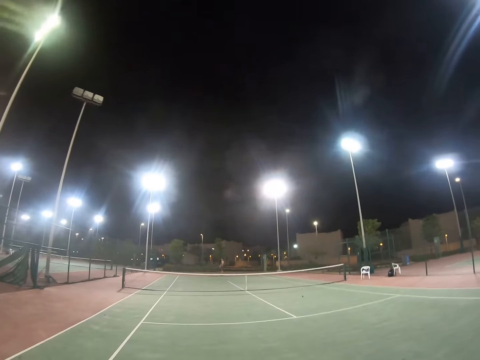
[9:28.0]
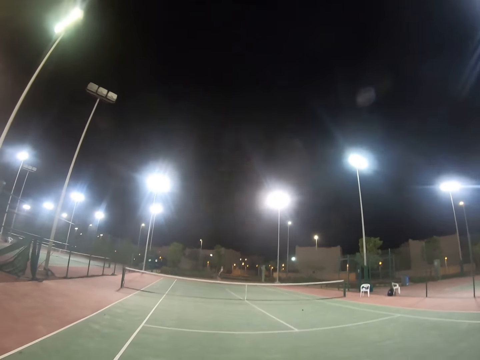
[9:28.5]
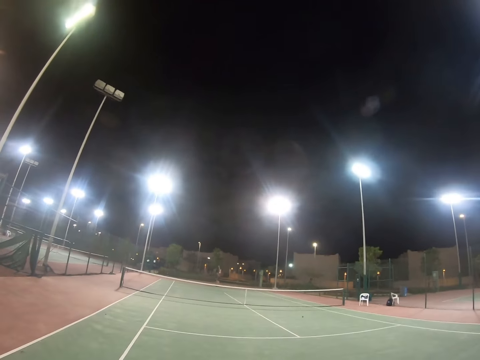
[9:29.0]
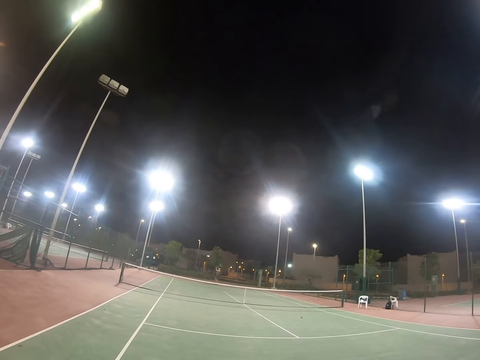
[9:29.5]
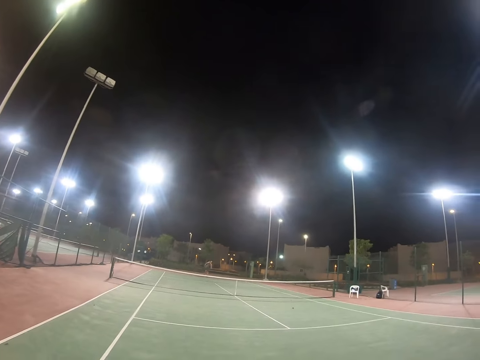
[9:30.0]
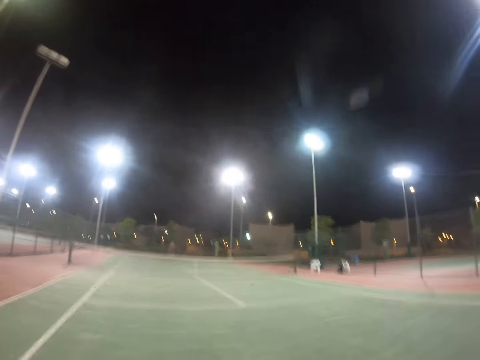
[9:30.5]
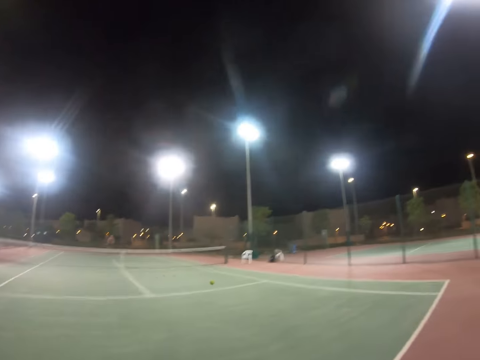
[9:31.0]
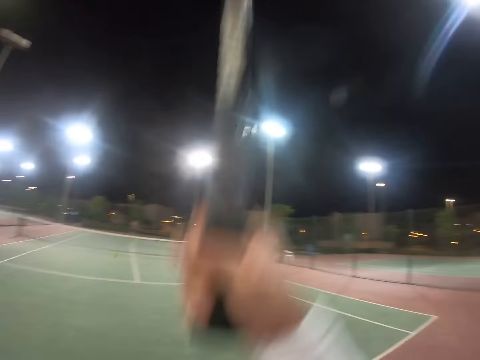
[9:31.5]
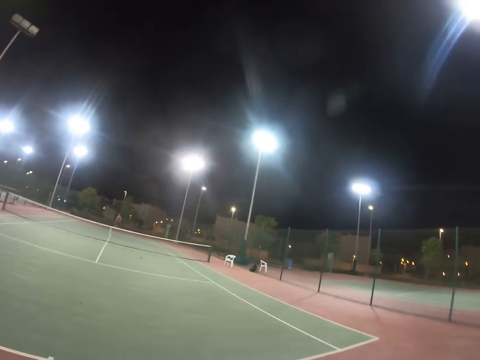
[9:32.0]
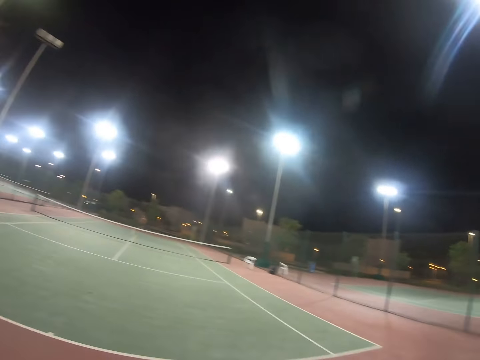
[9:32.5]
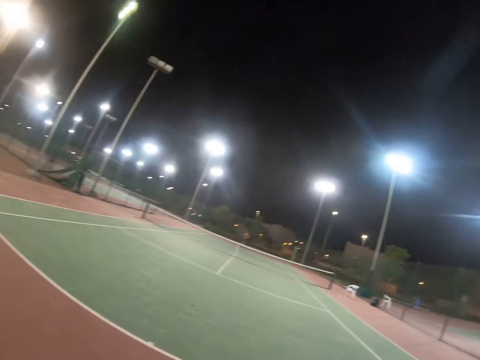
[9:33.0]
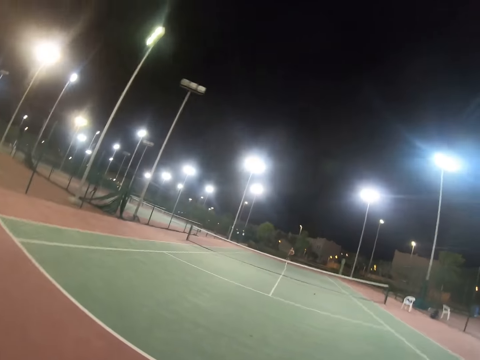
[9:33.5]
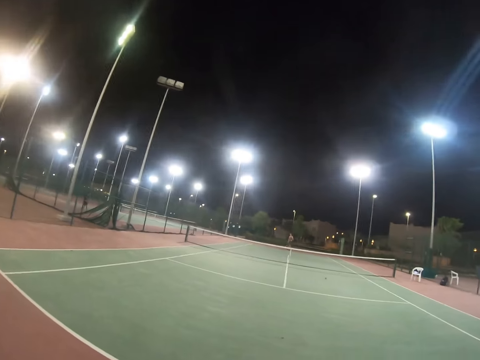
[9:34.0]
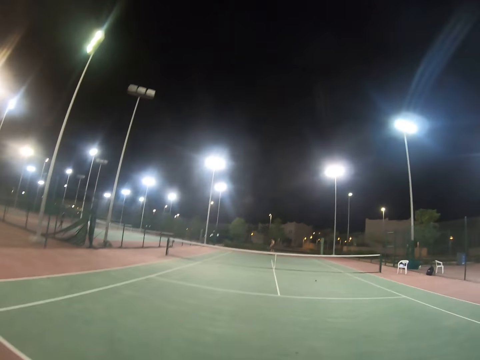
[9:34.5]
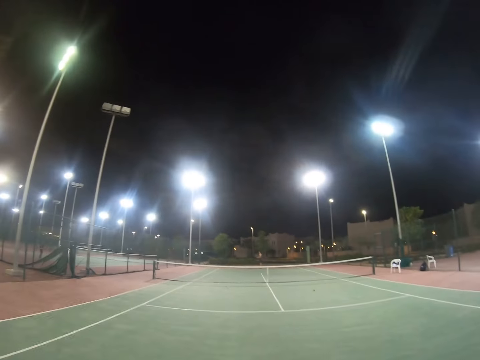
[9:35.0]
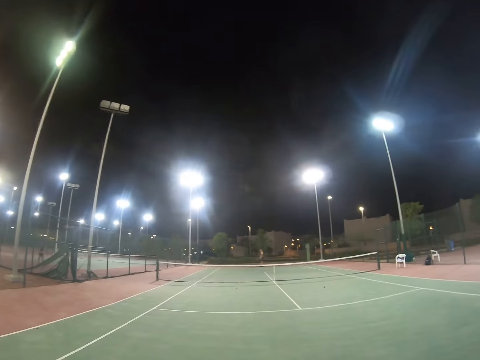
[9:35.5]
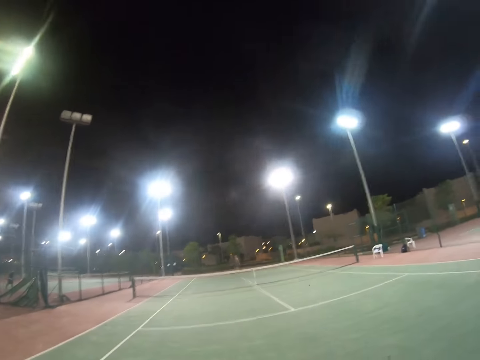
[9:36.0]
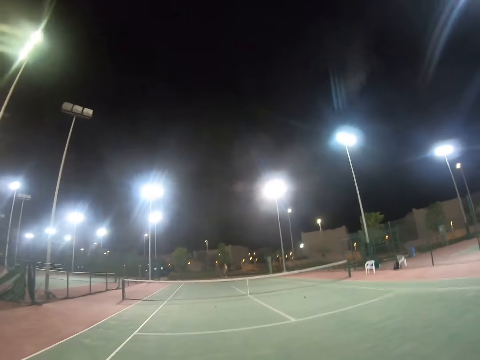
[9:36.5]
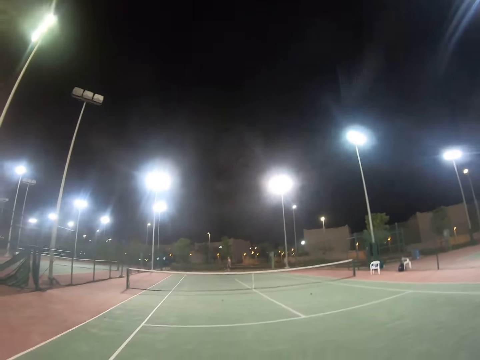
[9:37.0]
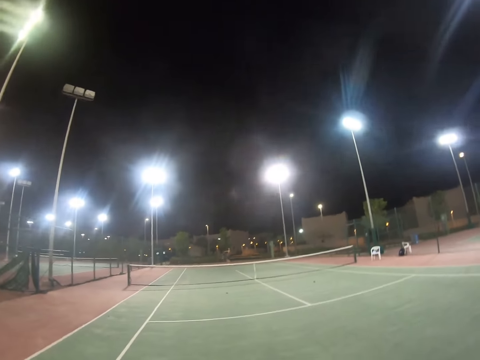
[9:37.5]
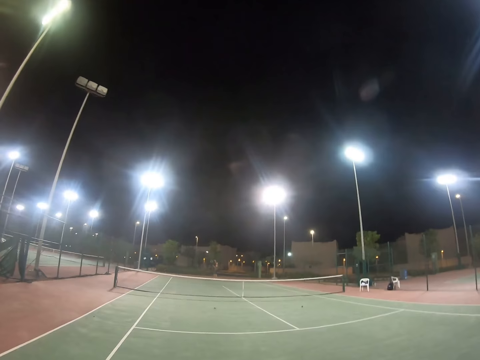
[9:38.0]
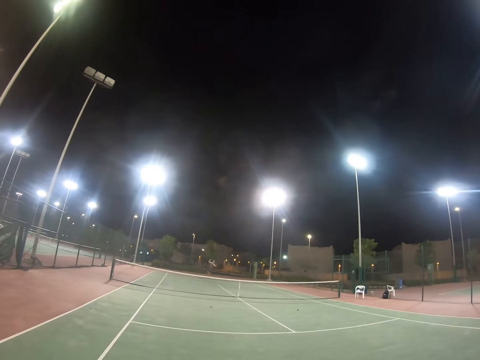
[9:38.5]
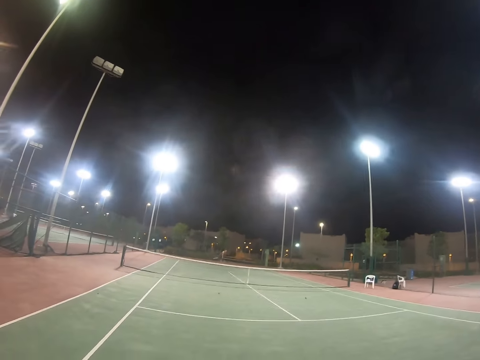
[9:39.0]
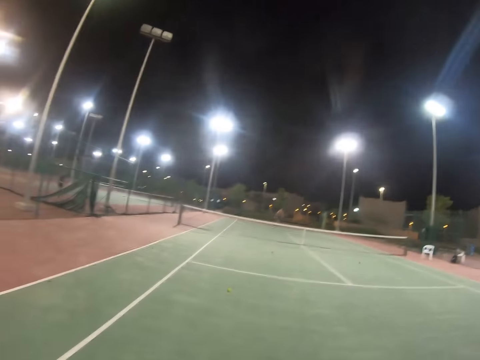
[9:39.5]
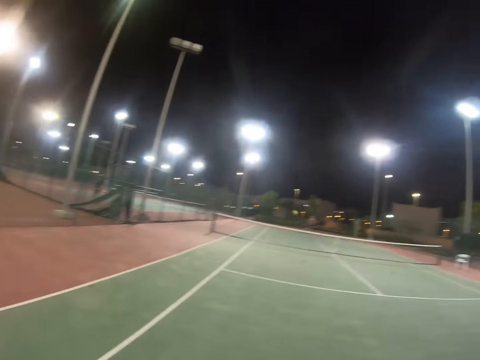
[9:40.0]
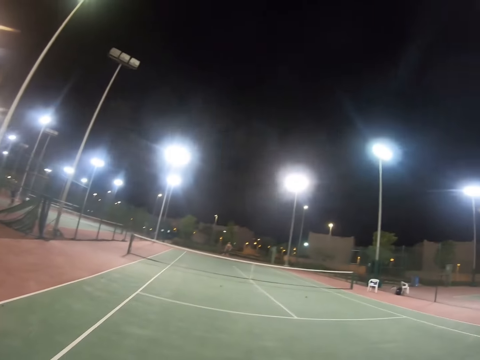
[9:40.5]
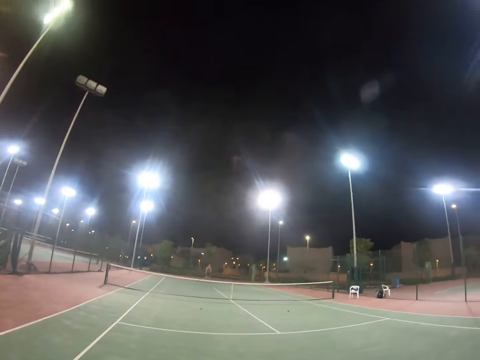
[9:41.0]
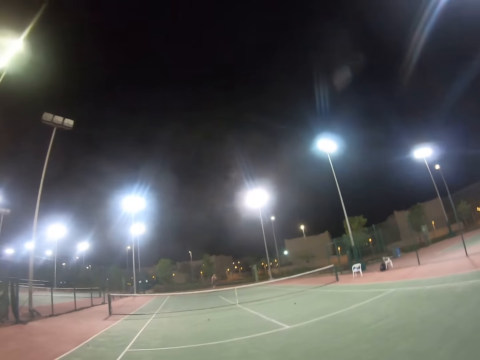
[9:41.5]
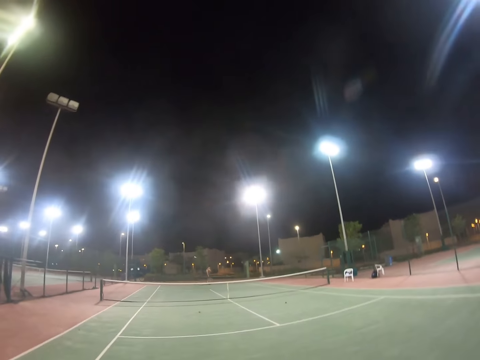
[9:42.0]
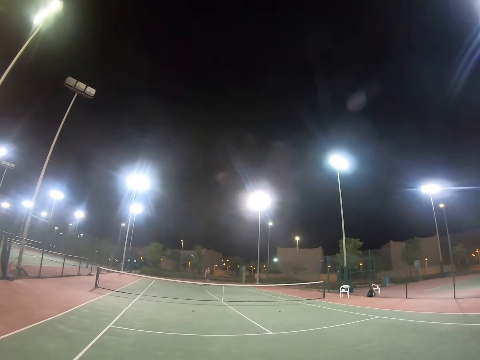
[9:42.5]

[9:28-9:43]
A person hits the tennis ball. The camera wearer is hitting the tennis ball towards the person. The person hits the tennis ball.

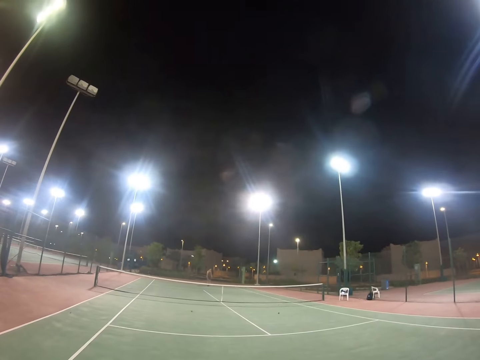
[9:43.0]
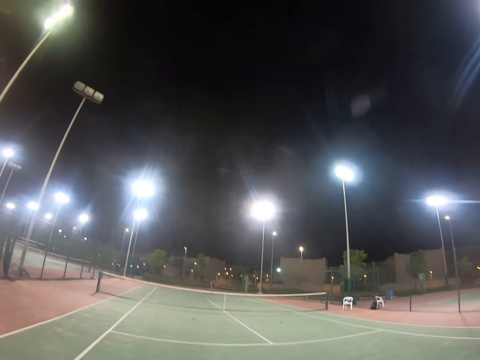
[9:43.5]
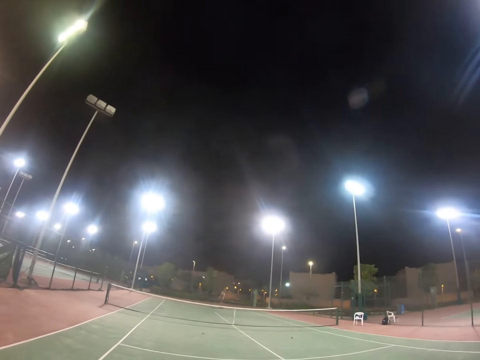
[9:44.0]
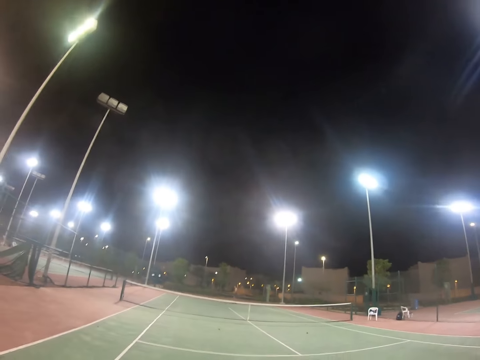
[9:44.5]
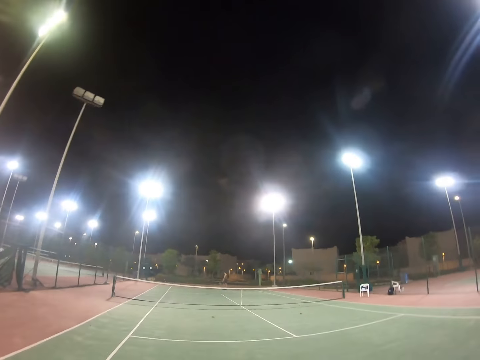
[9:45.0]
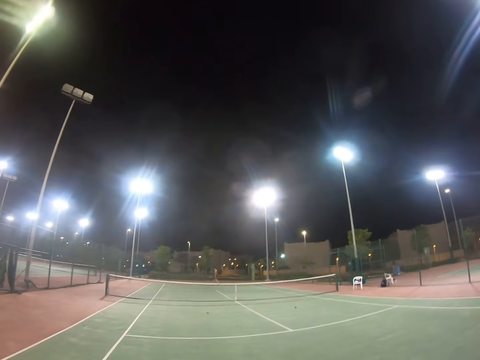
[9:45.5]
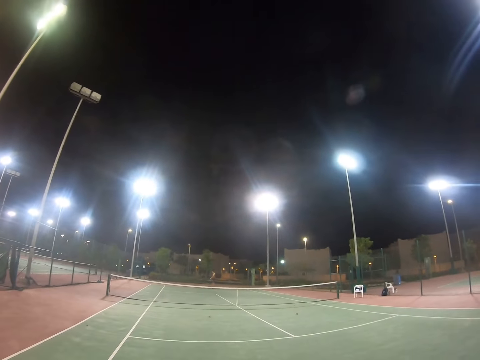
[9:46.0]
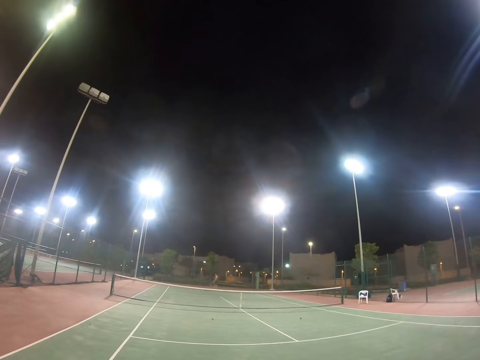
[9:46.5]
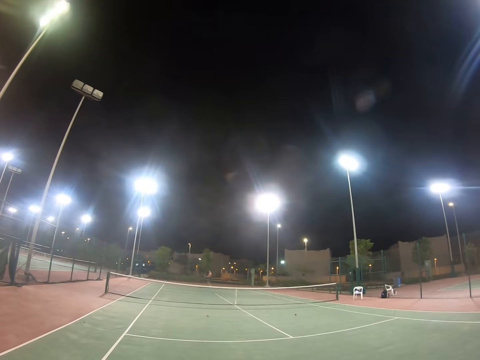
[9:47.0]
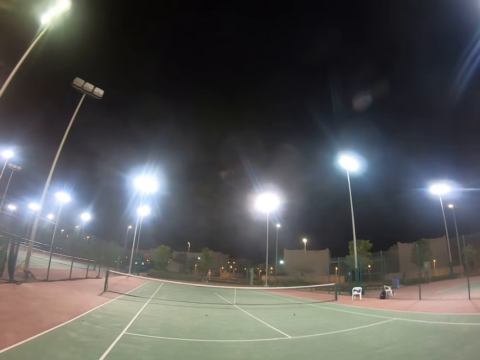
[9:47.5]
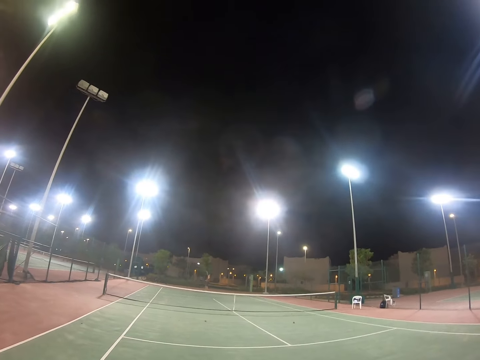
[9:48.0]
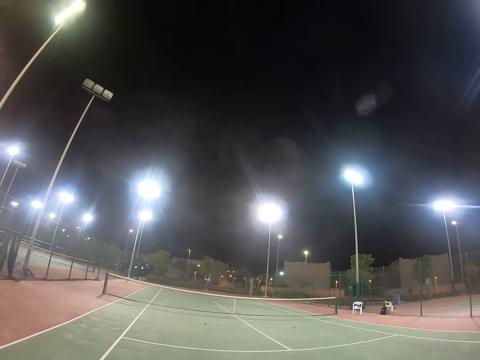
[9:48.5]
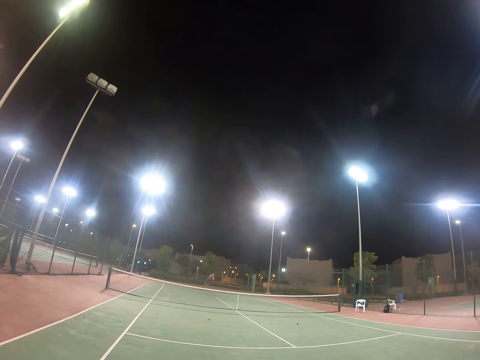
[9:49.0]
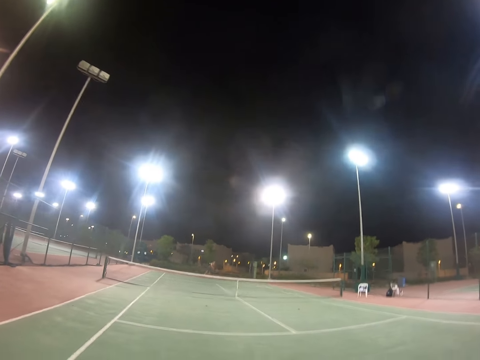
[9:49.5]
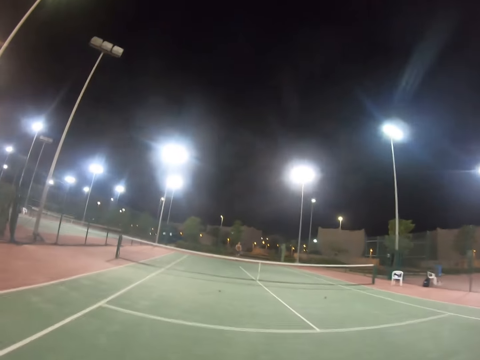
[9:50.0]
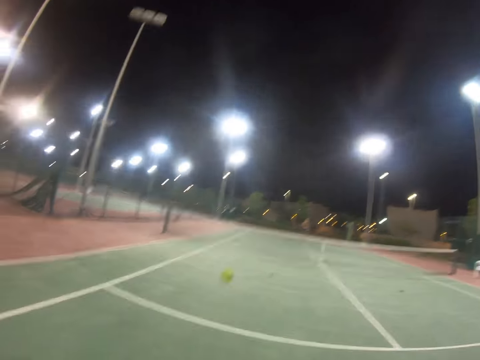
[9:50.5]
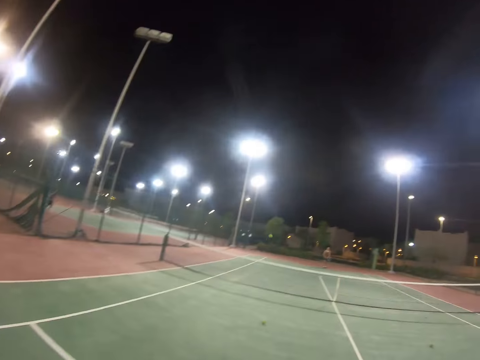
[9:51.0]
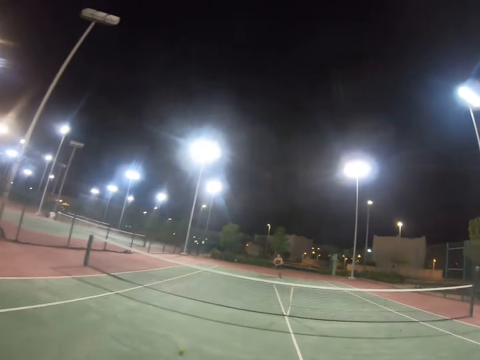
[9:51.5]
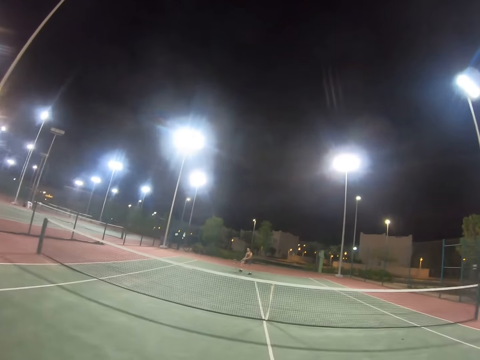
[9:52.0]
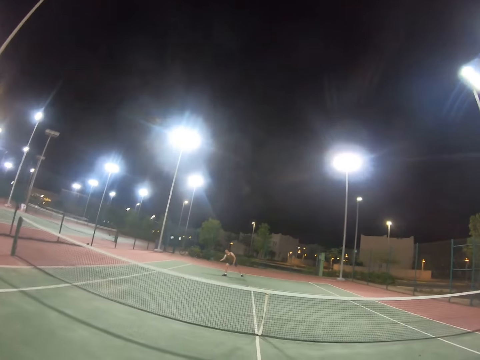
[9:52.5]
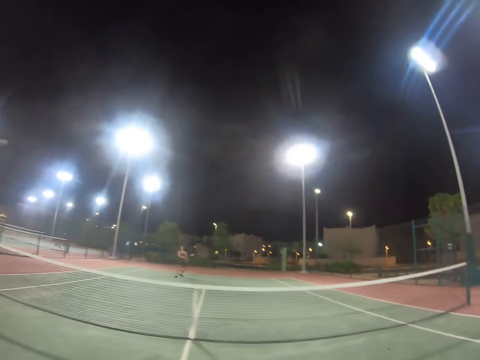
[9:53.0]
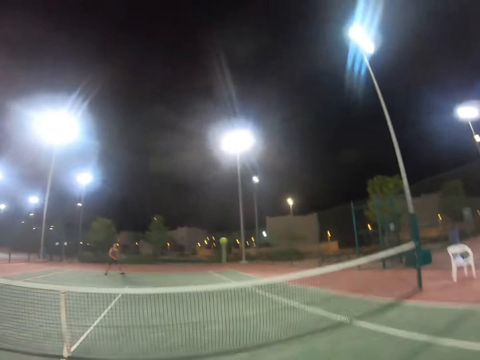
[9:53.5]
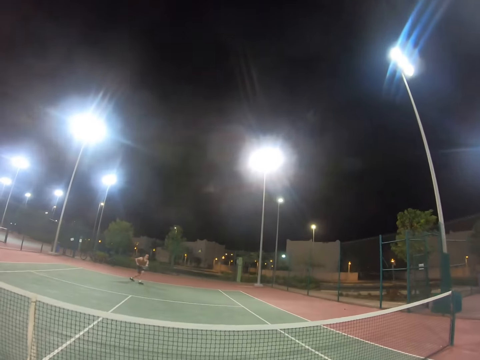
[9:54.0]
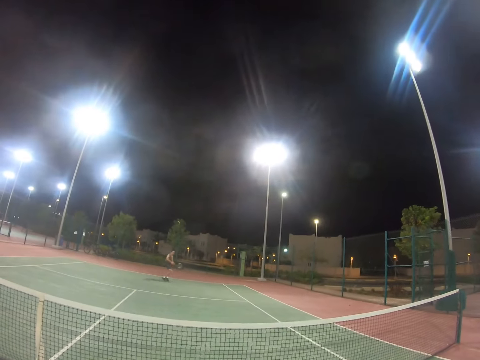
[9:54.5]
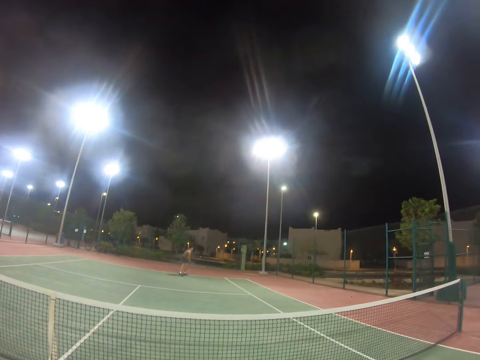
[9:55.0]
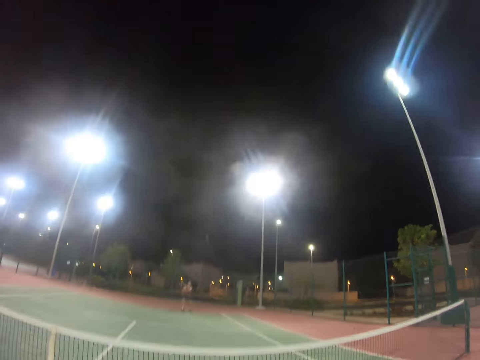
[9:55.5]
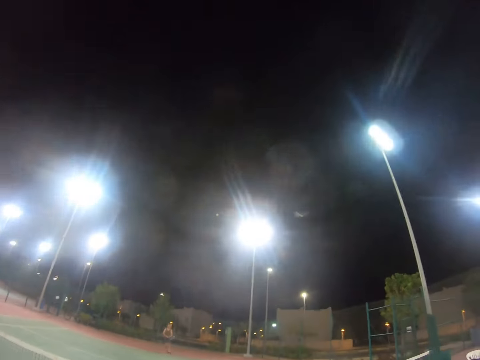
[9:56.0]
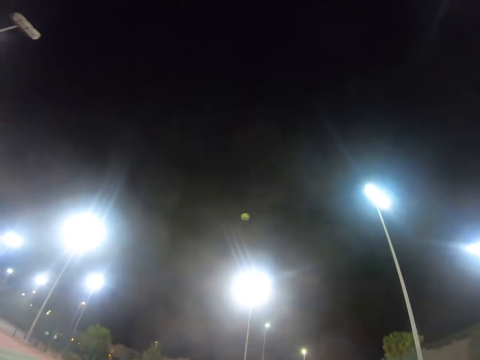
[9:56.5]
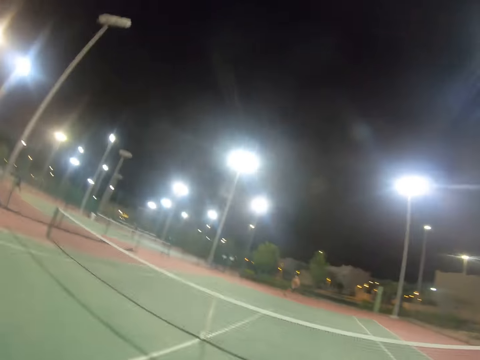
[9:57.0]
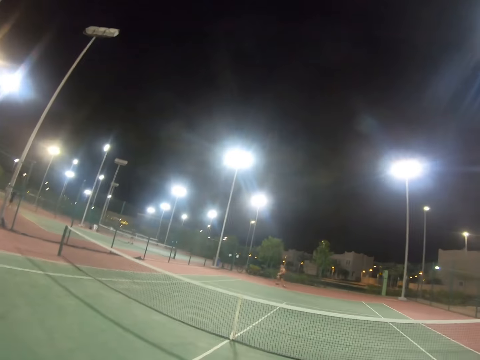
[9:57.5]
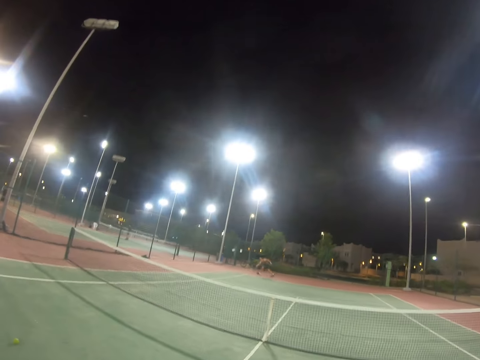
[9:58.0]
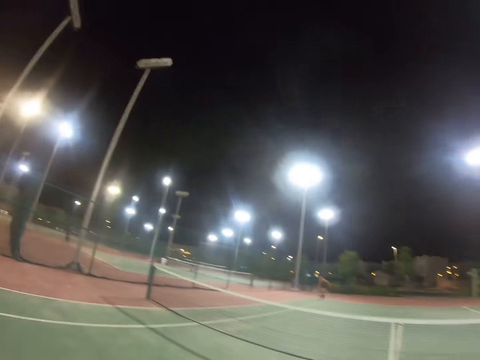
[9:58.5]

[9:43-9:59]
The camera wearer is moving around. A person is running forward to hit the ball.
